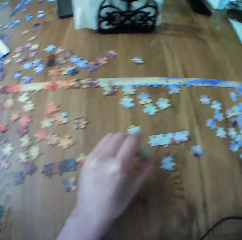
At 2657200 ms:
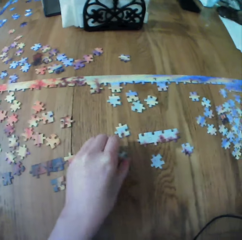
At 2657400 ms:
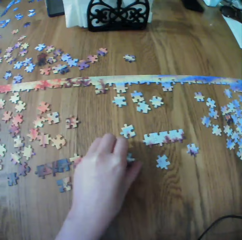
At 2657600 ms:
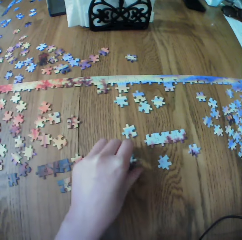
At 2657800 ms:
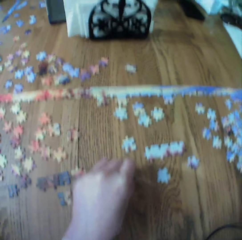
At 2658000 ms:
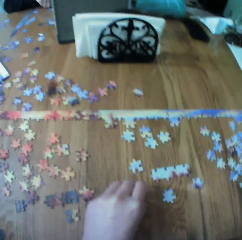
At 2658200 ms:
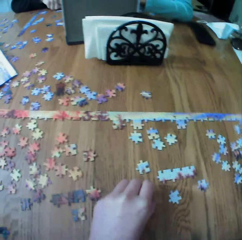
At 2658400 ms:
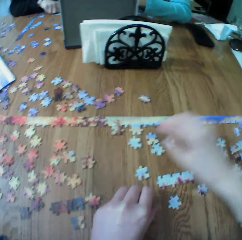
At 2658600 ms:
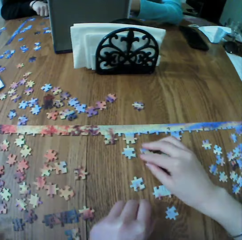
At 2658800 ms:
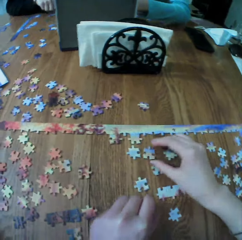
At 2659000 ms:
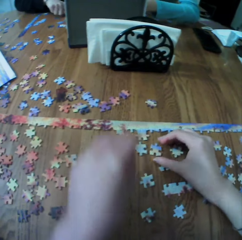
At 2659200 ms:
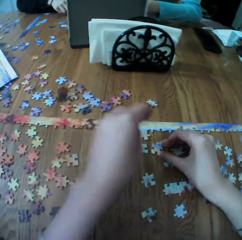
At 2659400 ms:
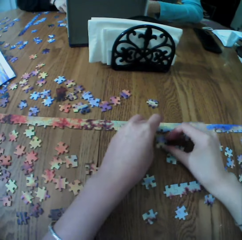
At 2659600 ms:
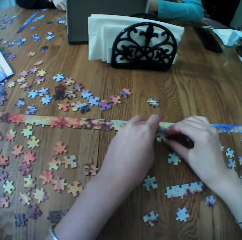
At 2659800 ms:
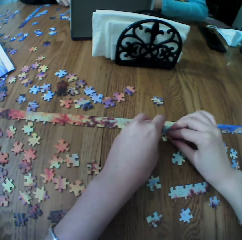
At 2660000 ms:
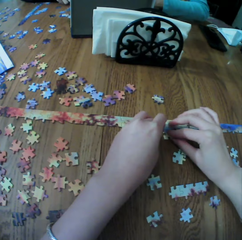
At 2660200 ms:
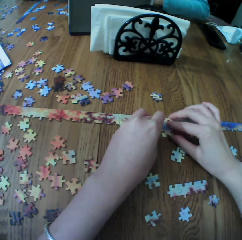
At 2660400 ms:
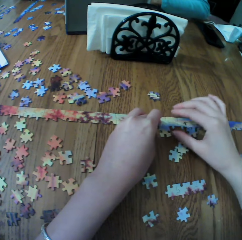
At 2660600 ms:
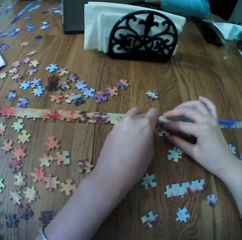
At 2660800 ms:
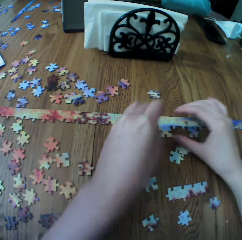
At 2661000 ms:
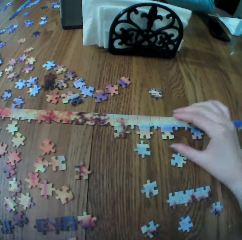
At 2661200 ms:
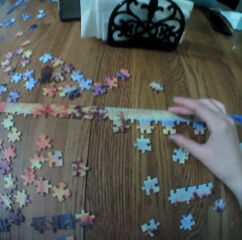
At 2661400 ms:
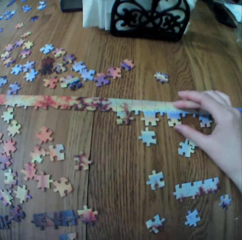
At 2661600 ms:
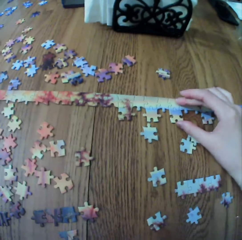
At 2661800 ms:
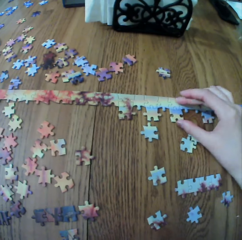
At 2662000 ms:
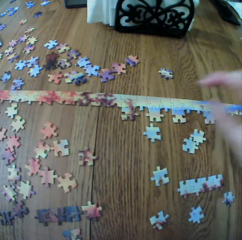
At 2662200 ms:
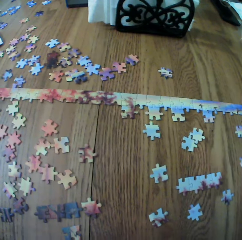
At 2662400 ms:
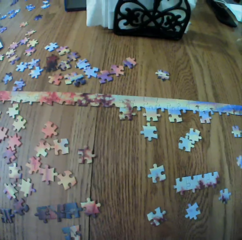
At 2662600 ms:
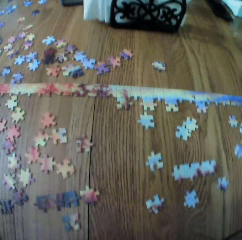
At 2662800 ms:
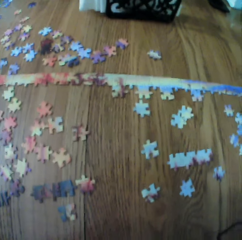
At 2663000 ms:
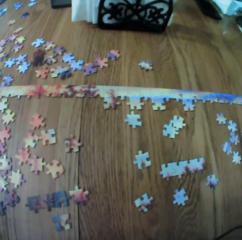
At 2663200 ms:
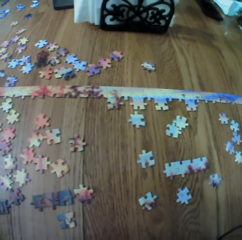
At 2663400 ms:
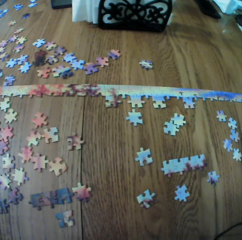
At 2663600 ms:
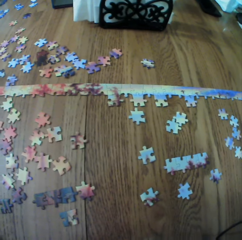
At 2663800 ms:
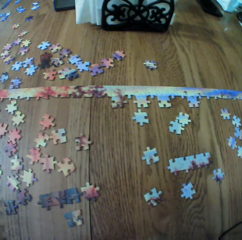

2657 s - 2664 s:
The camera wearer makes the puzzle.

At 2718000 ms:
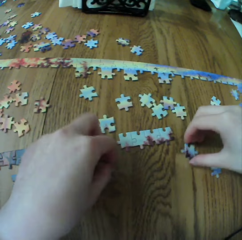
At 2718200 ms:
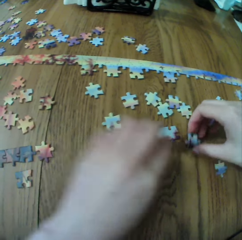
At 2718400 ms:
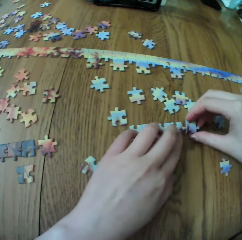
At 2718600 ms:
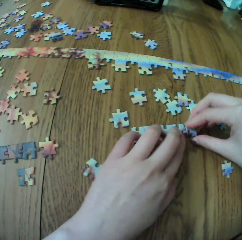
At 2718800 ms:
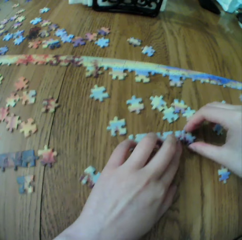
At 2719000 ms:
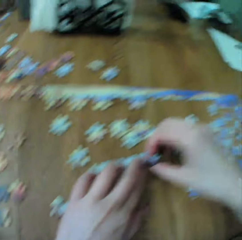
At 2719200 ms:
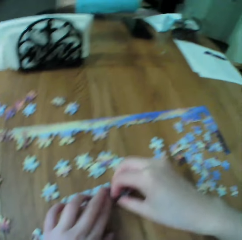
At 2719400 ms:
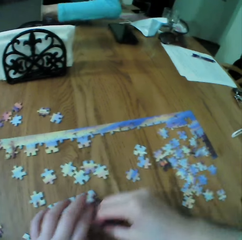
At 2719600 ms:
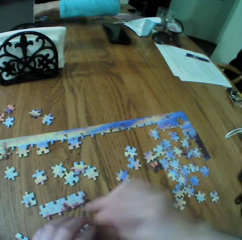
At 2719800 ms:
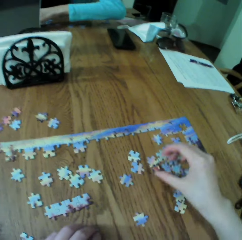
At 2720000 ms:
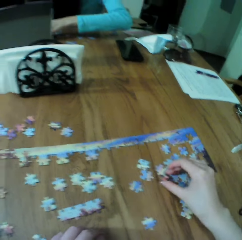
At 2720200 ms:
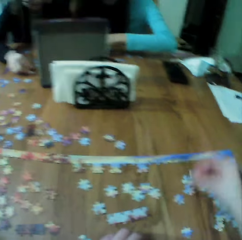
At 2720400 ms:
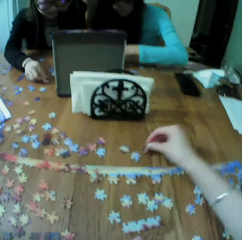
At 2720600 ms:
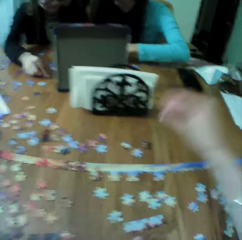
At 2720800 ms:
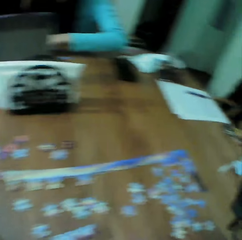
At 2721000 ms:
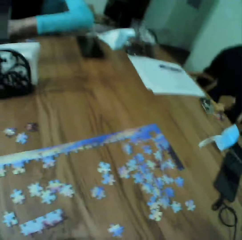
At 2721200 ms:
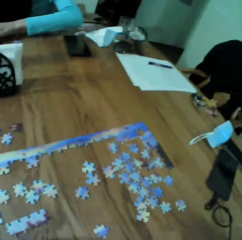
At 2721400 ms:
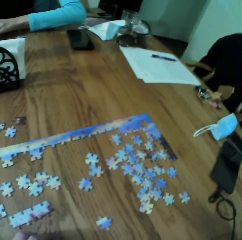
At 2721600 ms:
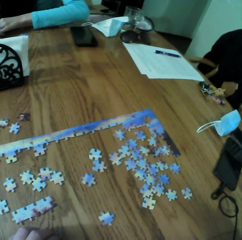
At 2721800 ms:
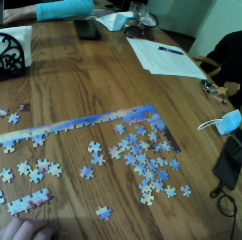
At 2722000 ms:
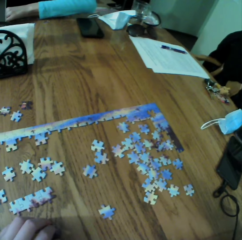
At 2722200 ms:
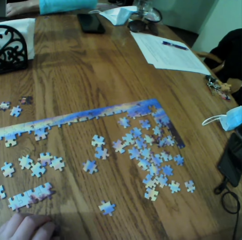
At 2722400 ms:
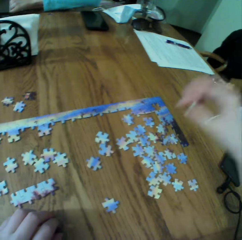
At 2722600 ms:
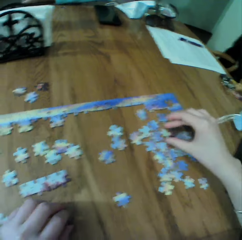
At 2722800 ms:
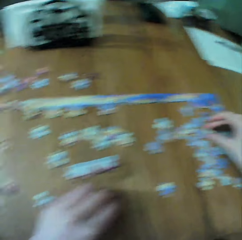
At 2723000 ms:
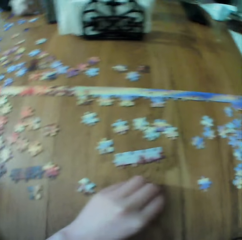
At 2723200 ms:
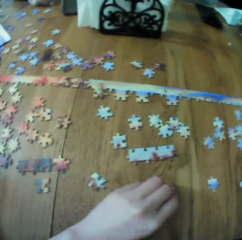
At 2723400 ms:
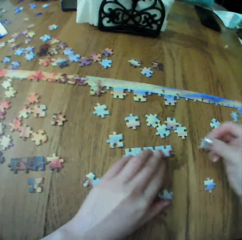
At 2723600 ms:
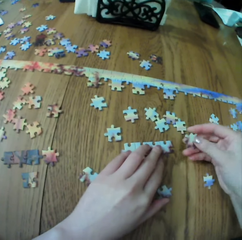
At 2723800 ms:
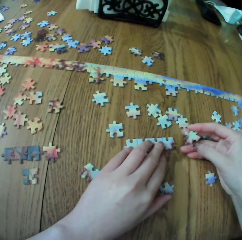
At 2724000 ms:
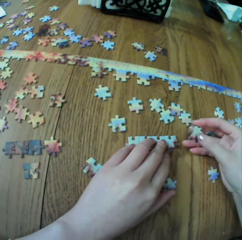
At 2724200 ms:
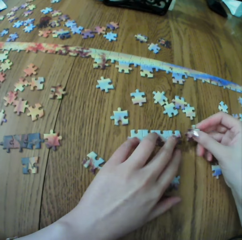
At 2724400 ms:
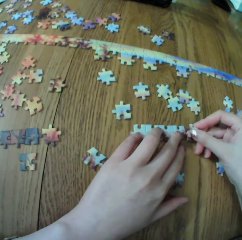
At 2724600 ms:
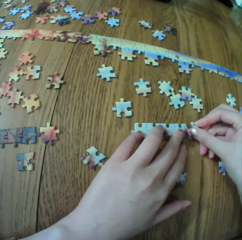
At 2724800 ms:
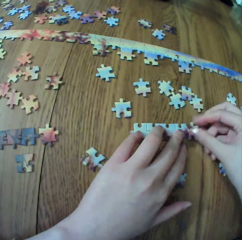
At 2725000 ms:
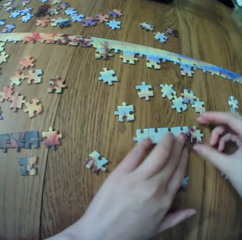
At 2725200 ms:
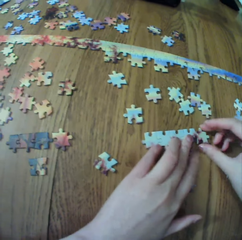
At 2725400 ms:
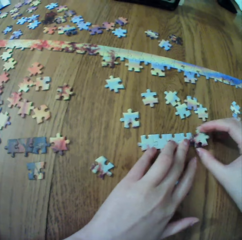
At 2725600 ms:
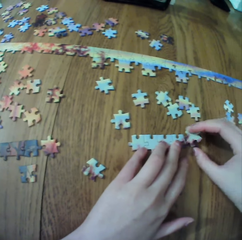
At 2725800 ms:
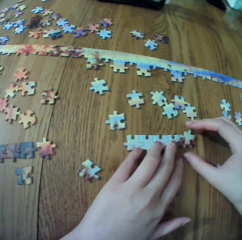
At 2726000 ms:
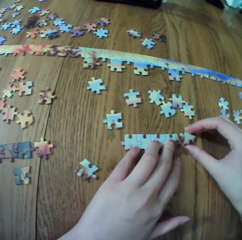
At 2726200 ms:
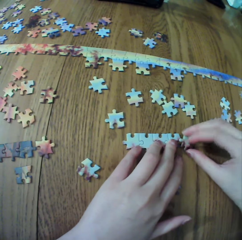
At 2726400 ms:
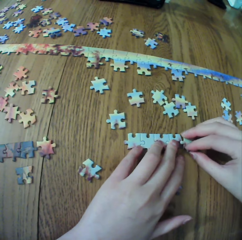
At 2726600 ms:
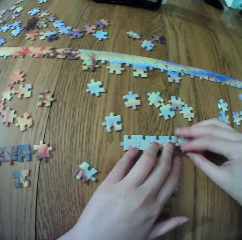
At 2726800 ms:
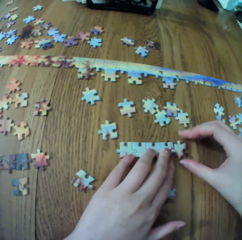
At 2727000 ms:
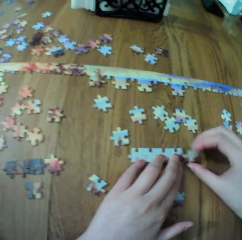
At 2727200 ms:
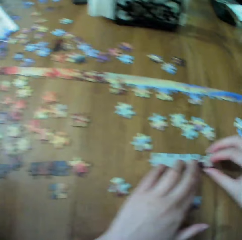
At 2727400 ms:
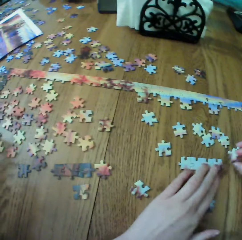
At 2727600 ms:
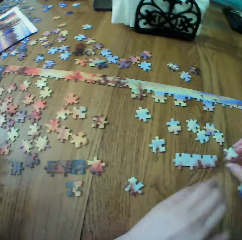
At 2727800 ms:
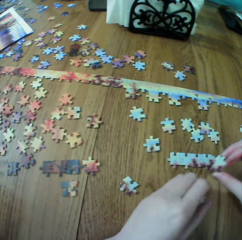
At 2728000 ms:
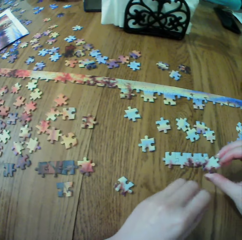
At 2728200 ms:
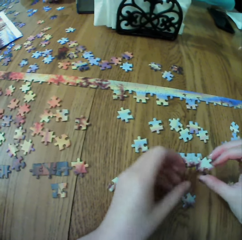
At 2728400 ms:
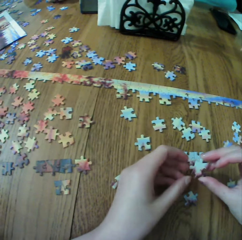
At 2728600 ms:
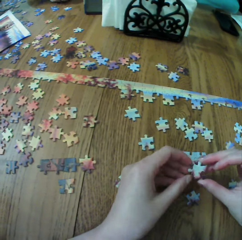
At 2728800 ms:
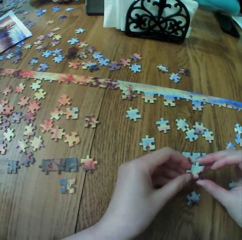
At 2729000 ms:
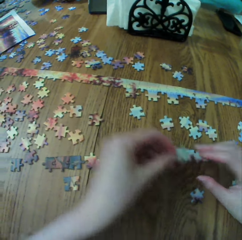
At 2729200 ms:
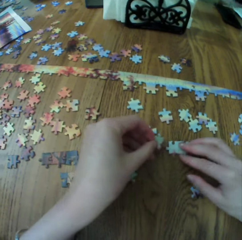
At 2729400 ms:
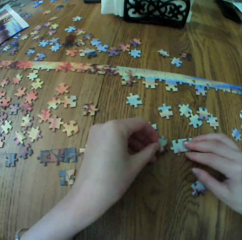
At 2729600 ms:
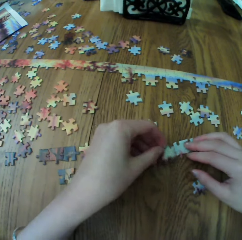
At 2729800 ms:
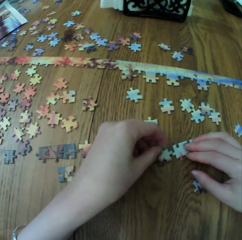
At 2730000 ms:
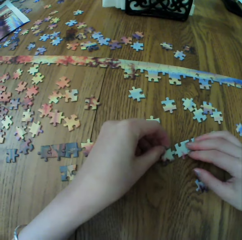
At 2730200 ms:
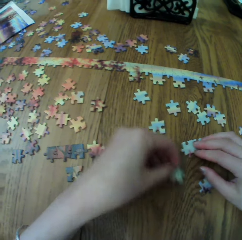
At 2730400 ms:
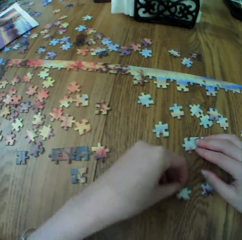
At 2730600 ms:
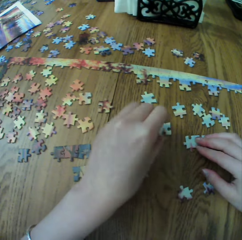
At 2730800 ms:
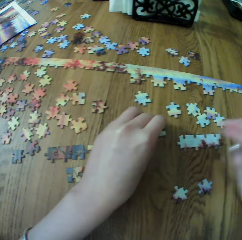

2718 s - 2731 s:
The camera wearer arranges the puzzle. They look around. They raise a hand up. They fit the pieces. They arrange the puzzle.

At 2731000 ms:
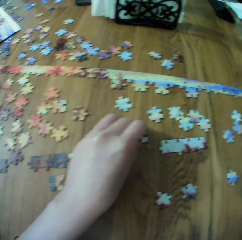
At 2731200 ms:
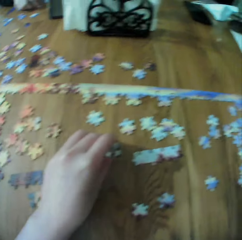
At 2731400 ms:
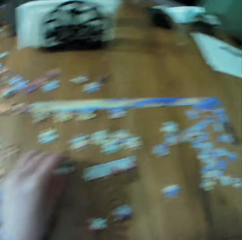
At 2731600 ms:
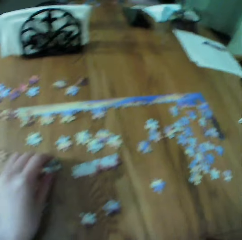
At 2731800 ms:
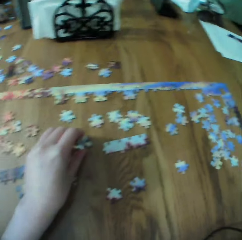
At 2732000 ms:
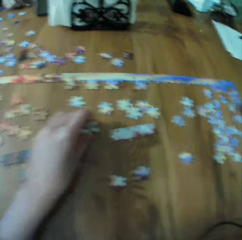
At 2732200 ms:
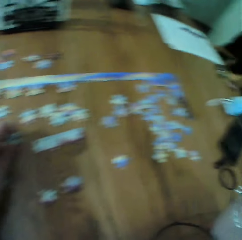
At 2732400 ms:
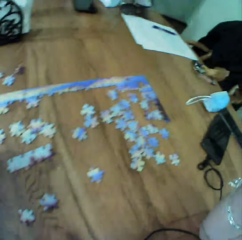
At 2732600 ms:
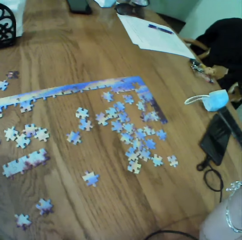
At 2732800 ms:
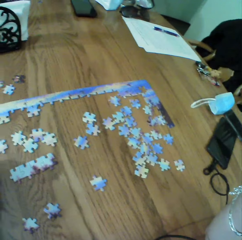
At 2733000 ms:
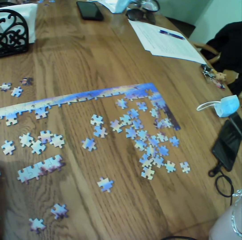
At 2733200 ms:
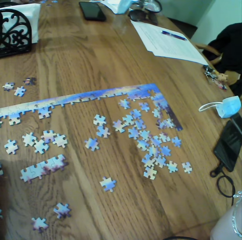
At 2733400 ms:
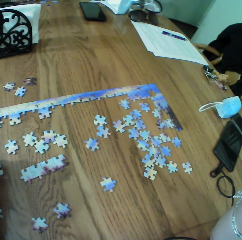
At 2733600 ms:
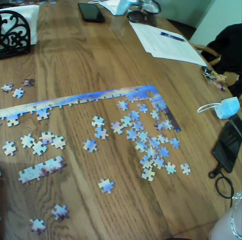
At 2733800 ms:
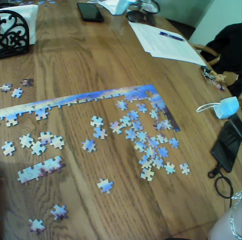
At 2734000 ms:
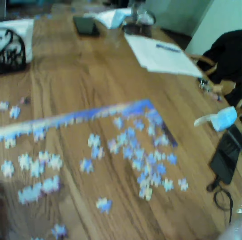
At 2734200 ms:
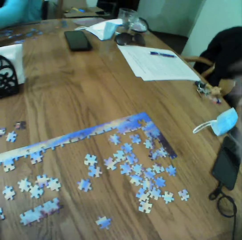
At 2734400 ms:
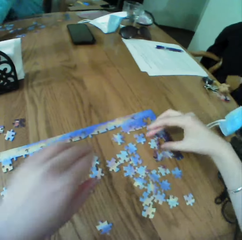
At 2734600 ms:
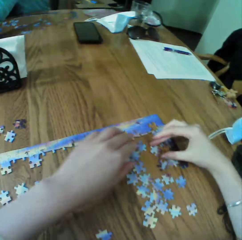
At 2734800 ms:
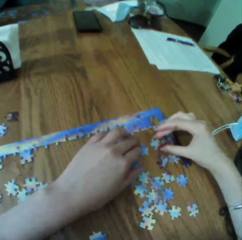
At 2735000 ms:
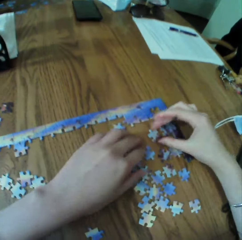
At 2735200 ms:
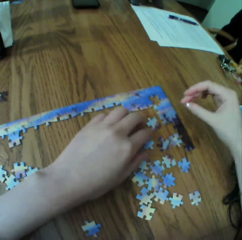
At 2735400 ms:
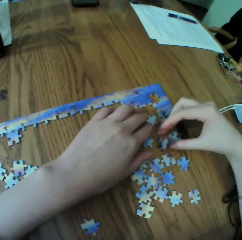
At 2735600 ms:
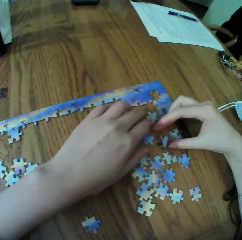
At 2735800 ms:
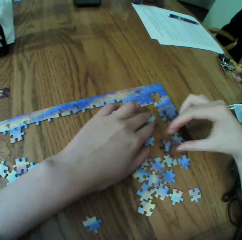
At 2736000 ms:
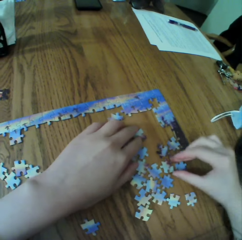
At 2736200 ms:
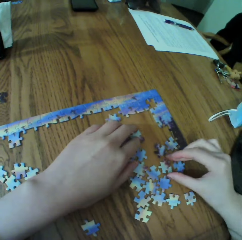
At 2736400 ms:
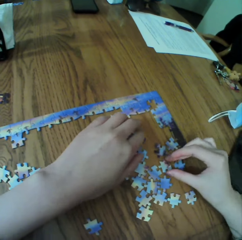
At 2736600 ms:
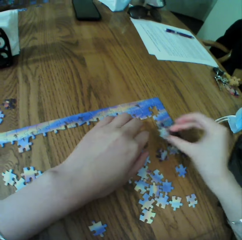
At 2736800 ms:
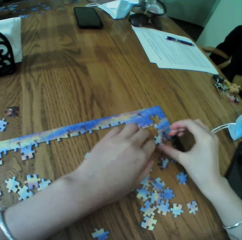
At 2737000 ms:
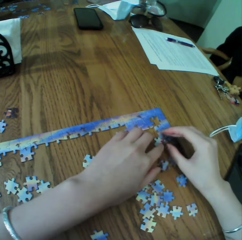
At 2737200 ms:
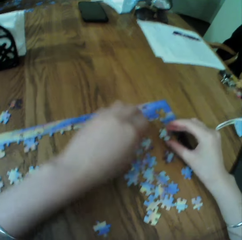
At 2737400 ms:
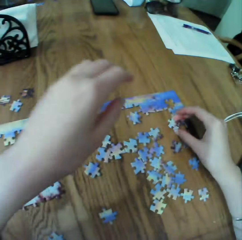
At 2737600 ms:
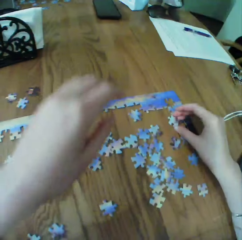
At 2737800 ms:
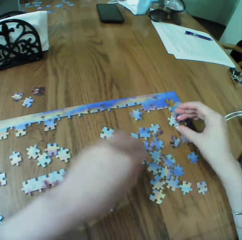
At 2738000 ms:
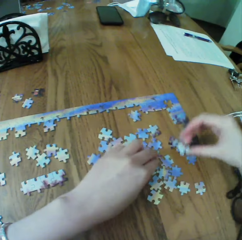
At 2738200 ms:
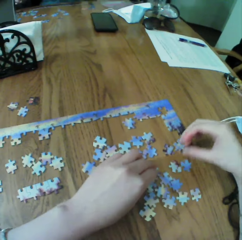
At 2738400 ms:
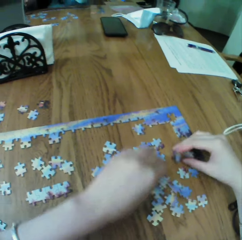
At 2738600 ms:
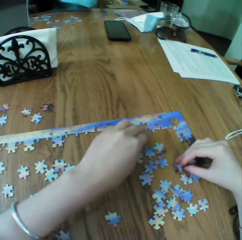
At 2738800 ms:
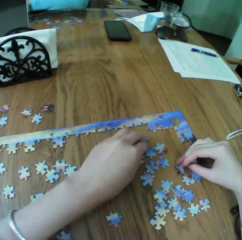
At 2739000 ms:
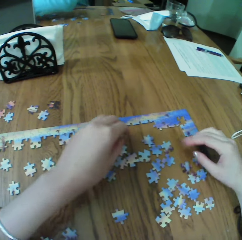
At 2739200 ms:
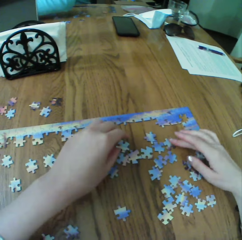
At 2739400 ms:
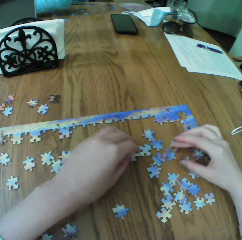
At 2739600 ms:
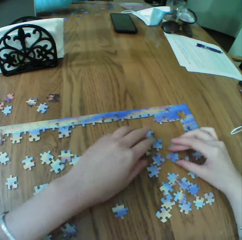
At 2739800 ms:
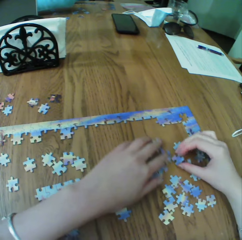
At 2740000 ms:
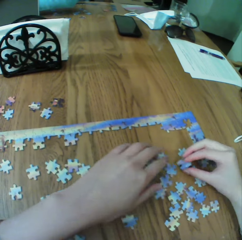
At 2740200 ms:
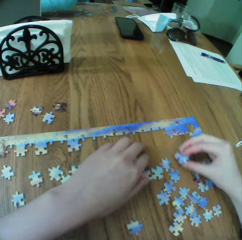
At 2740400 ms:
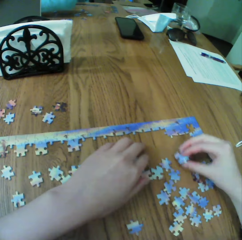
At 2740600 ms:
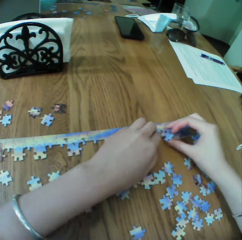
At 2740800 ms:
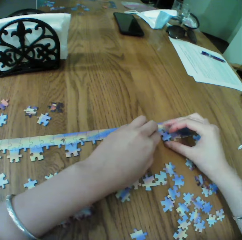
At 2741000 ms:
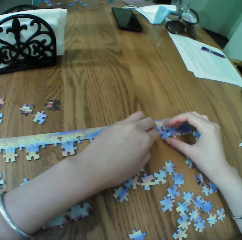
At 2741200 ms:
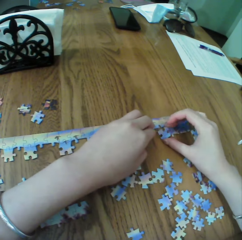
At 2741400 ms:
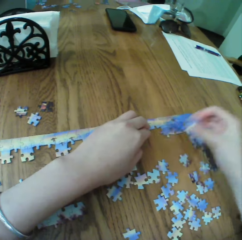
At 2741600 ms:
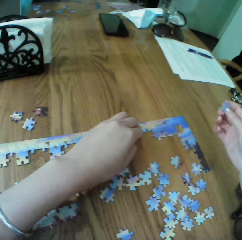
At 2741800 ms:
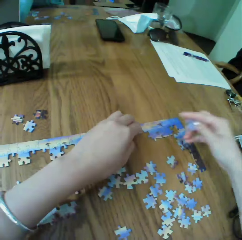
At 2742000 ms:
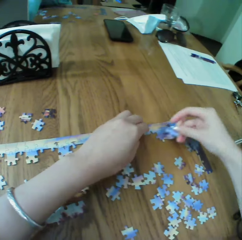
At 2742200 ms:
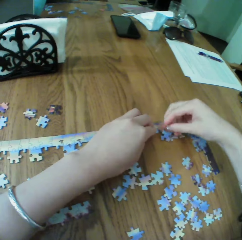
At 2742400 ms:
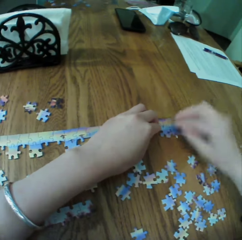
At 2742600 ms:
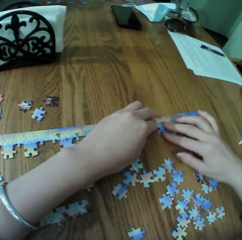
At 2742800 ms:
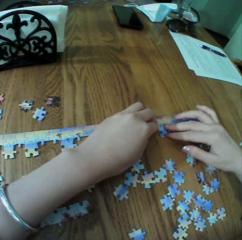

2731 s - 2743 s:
The camera wearer touches the puzzle. They arrange the puzzle.
